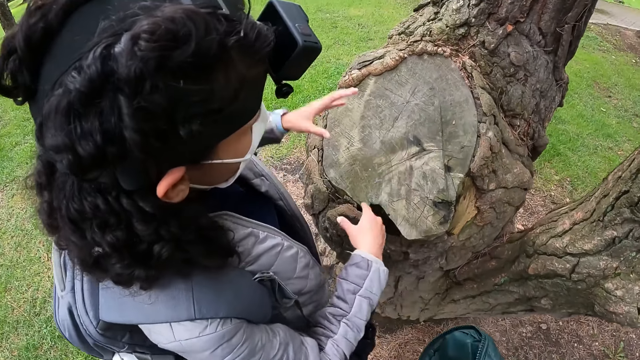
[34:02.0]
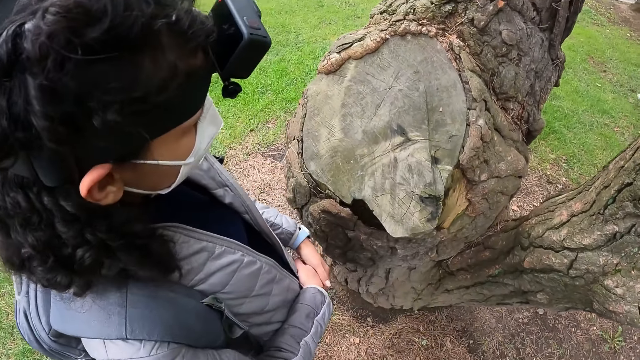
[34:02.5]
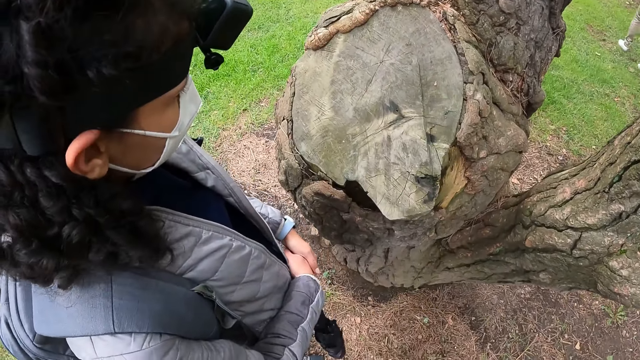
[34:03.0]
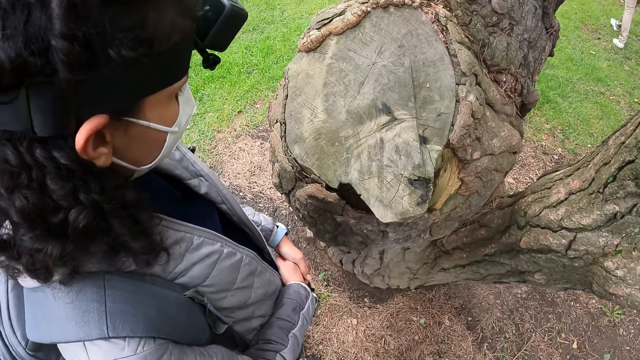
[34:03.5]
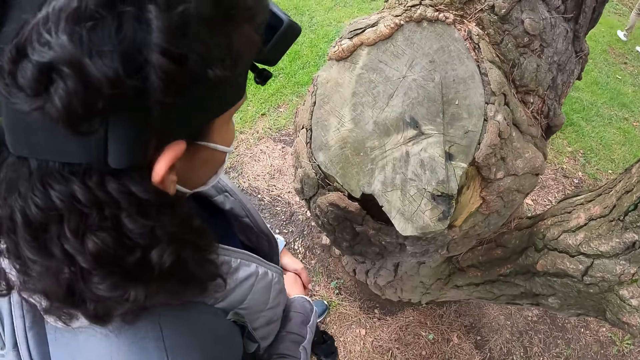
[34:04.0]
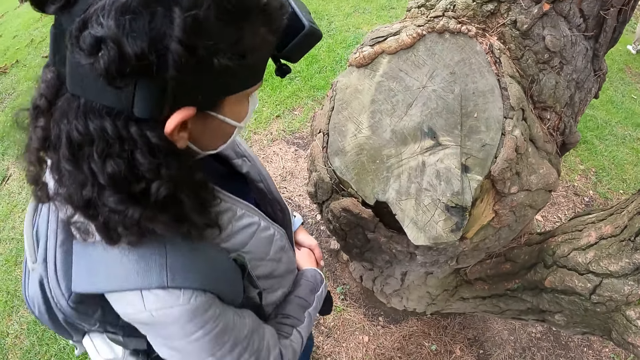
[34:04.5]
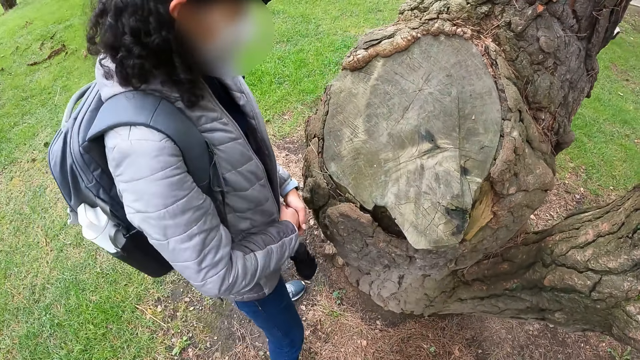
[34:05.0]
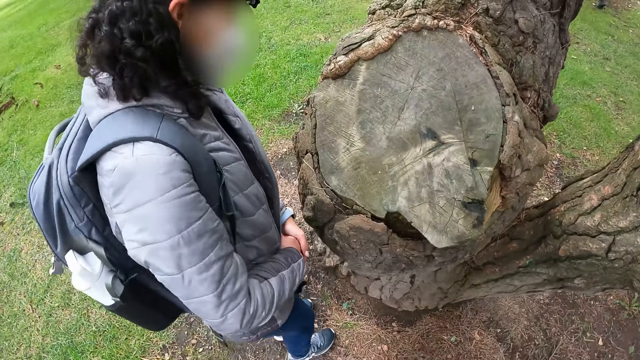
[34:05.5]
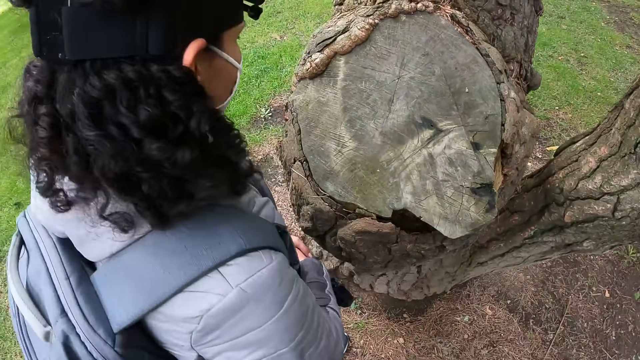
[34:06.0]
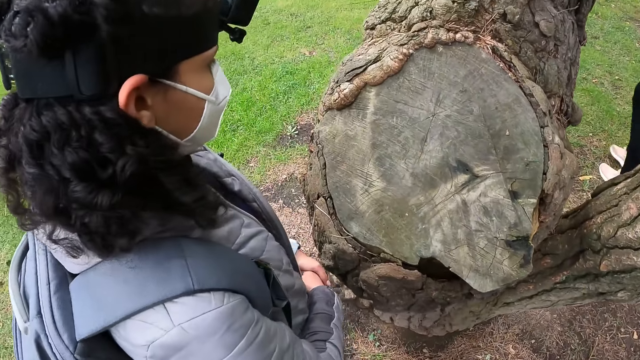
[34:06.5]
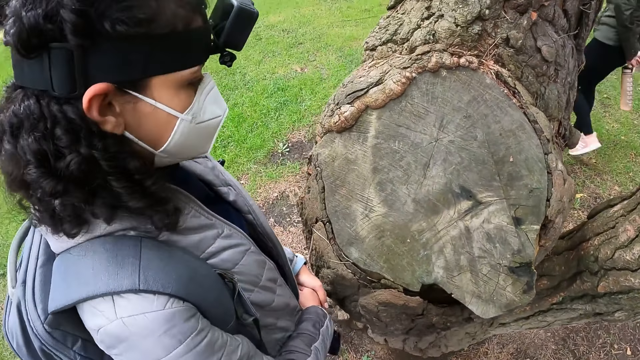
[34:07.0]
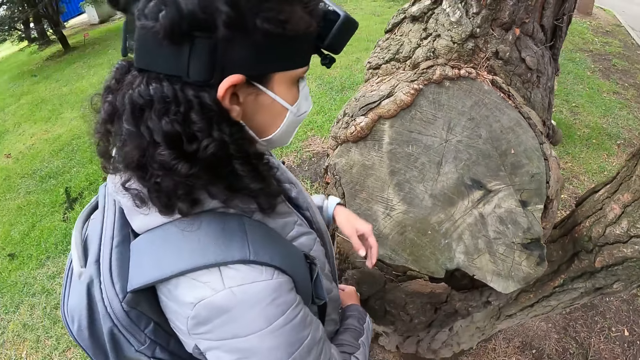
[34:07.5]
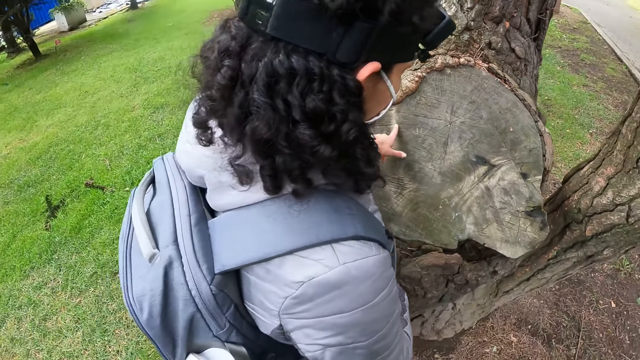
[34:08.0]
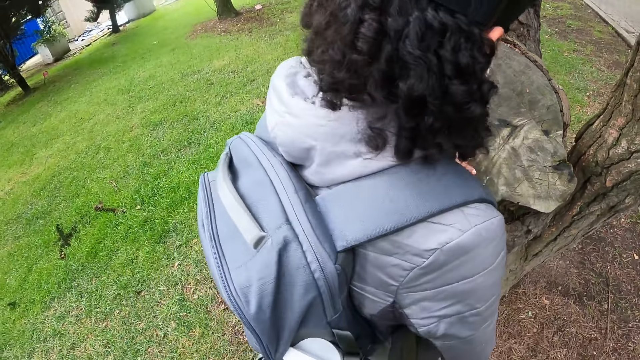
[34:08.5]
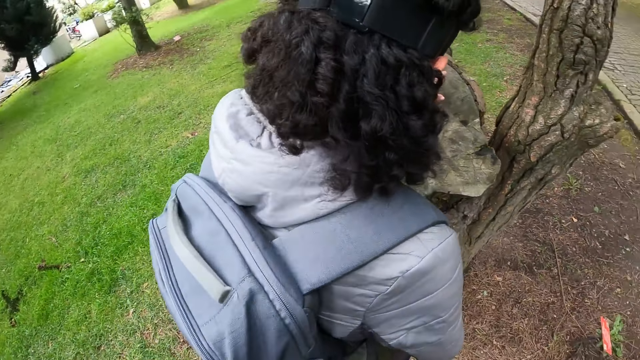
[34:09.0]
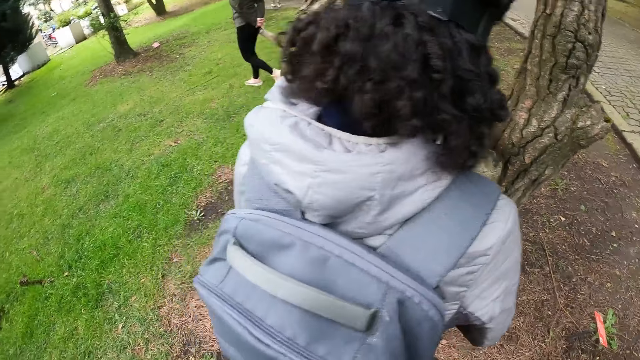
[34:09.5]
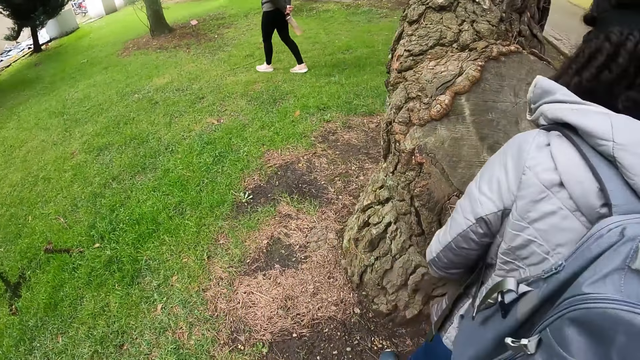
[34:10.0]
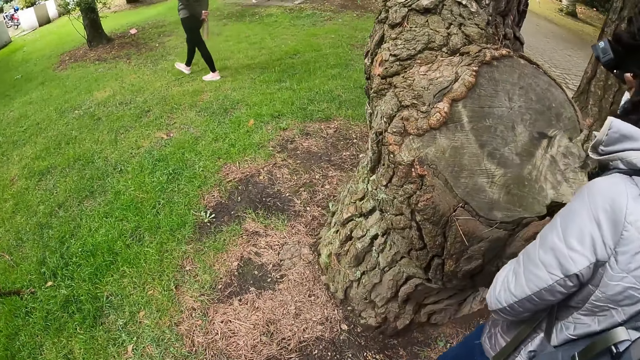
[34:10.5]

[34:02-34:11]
The camera wearer looks at the tree trunk. The woman touches the tree trunk with her left hand.

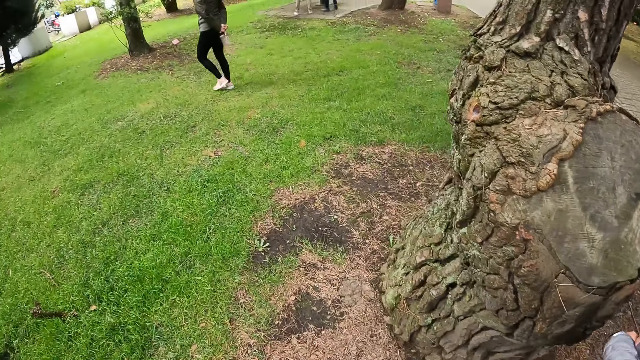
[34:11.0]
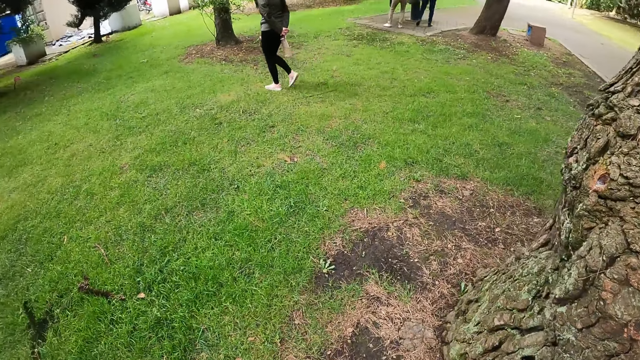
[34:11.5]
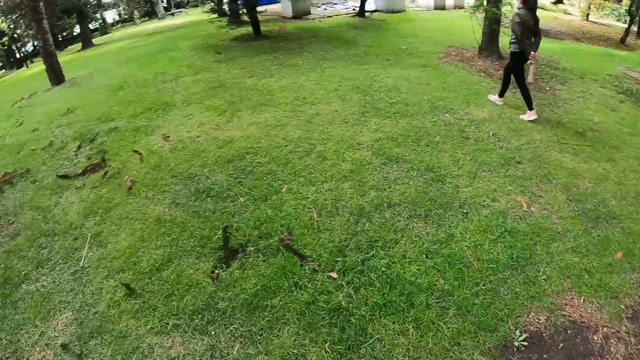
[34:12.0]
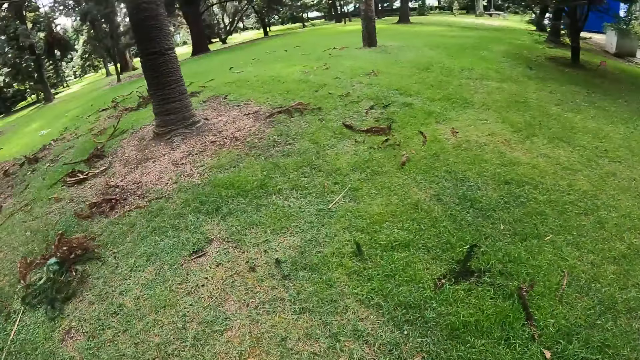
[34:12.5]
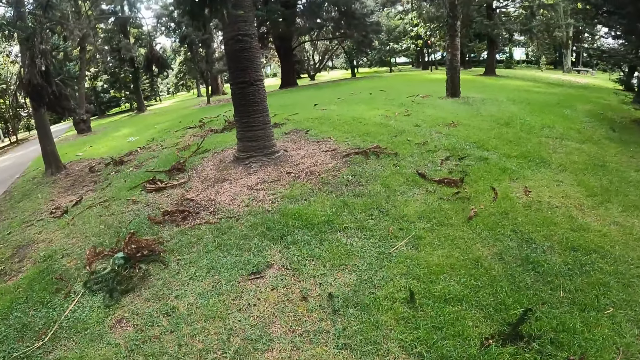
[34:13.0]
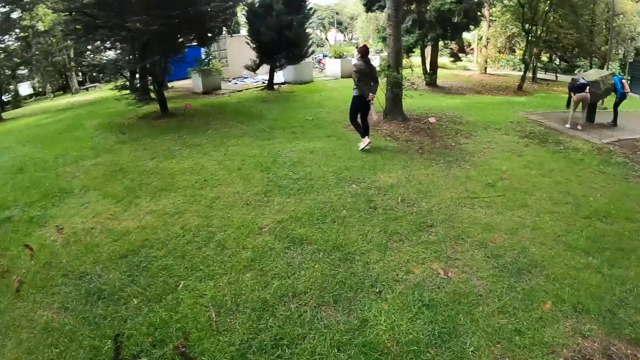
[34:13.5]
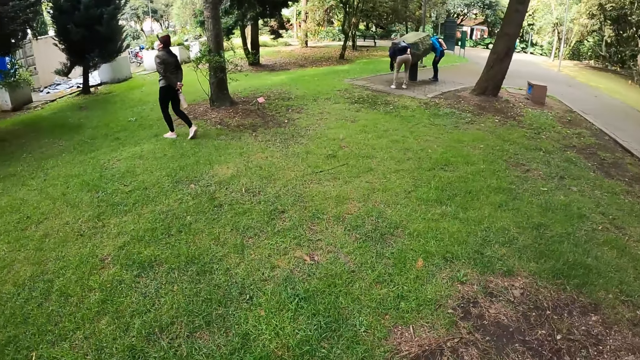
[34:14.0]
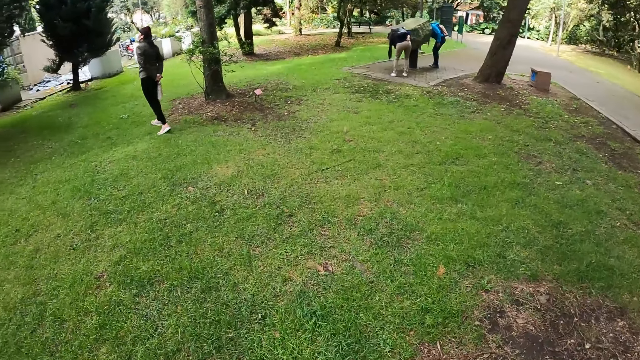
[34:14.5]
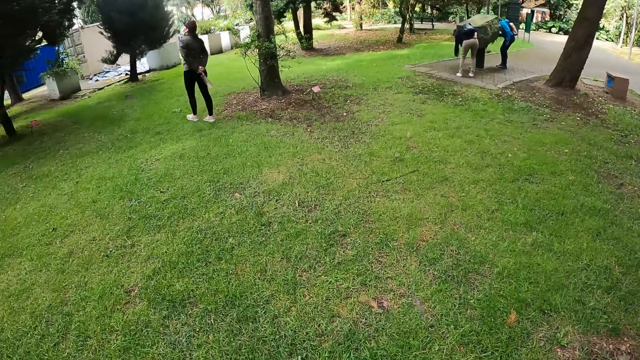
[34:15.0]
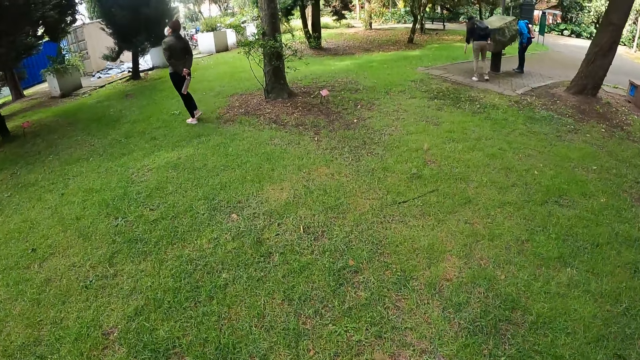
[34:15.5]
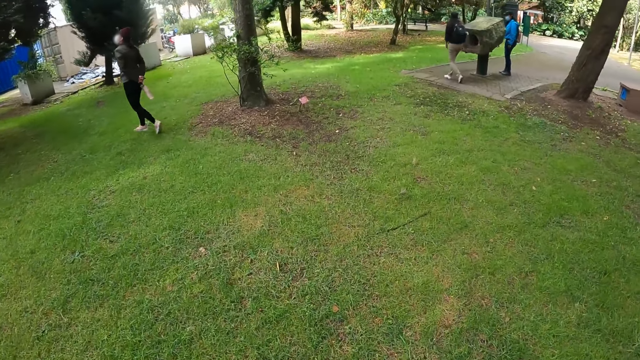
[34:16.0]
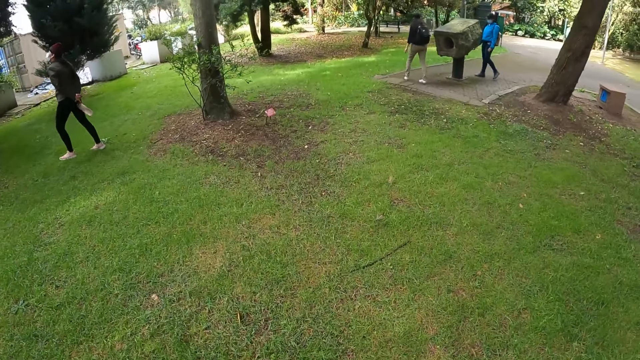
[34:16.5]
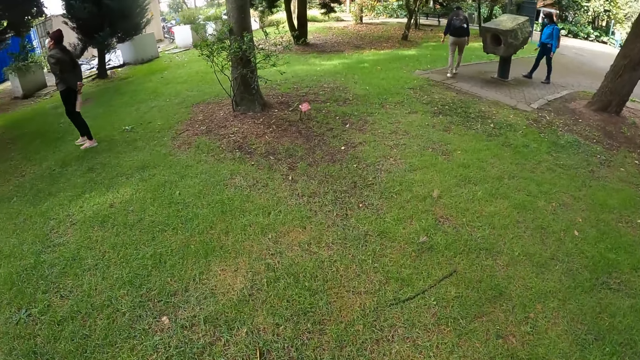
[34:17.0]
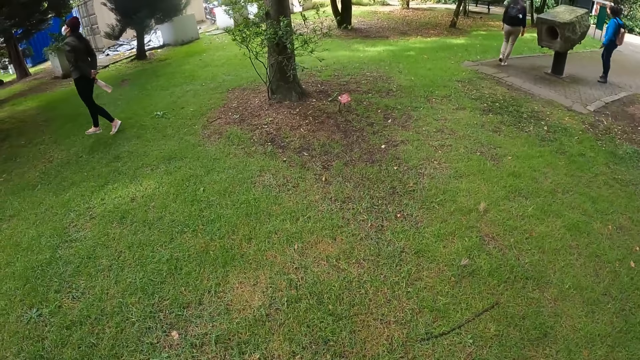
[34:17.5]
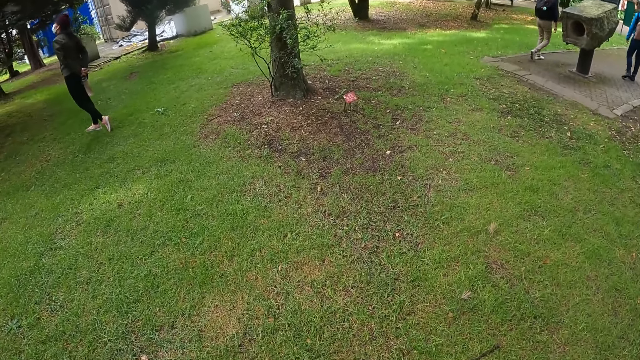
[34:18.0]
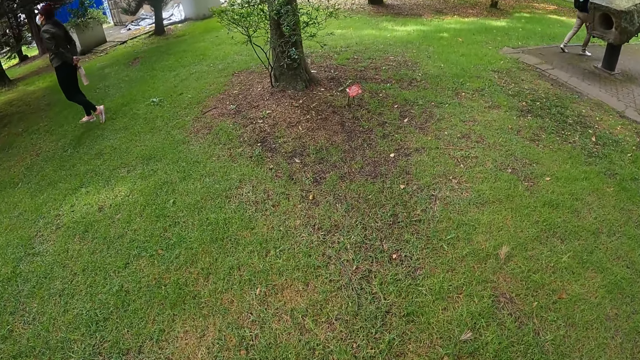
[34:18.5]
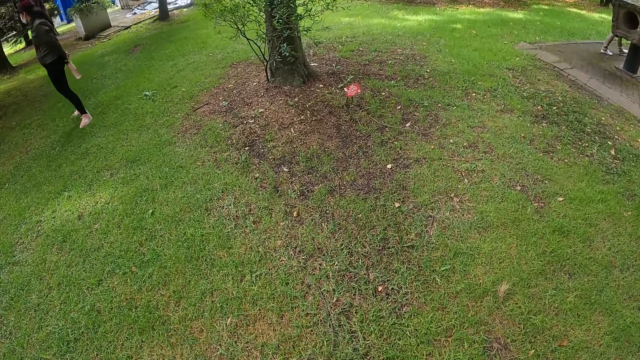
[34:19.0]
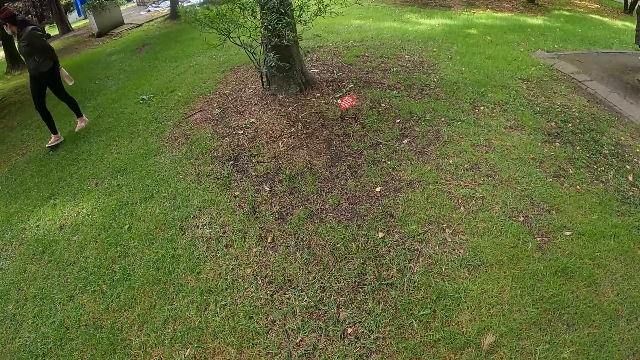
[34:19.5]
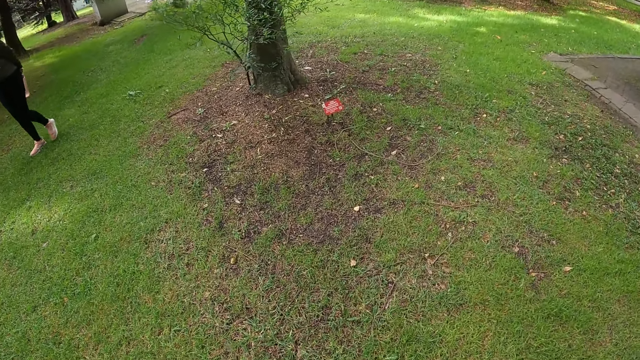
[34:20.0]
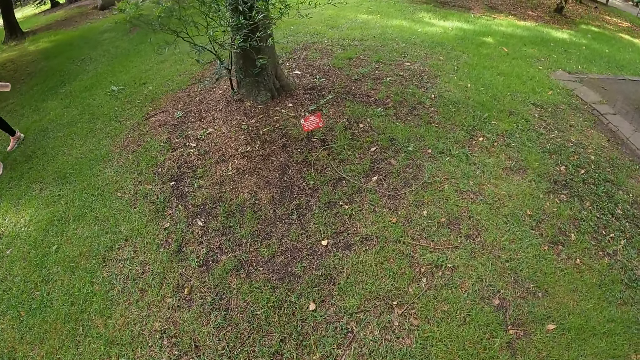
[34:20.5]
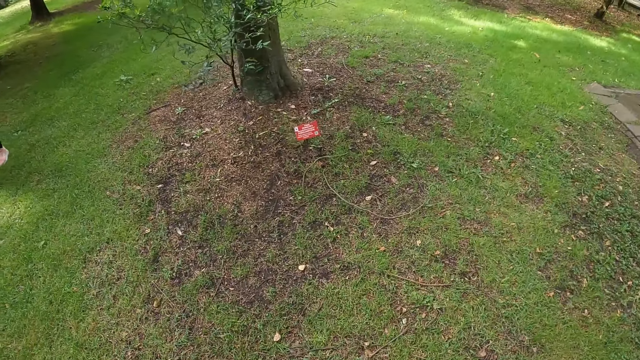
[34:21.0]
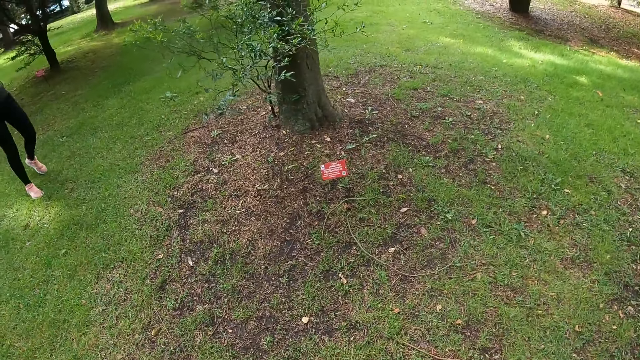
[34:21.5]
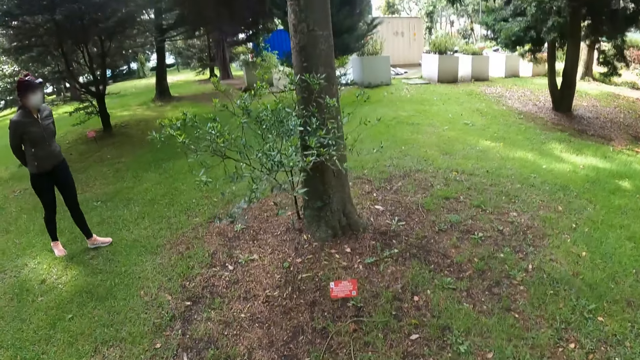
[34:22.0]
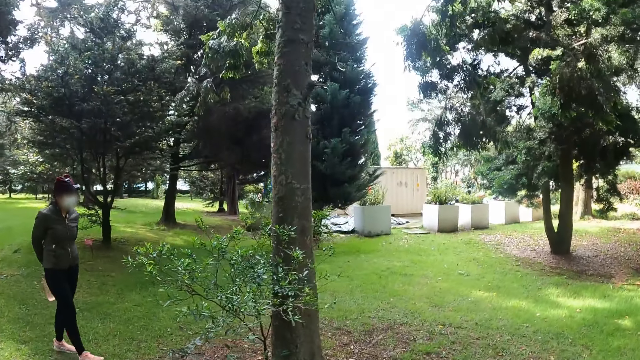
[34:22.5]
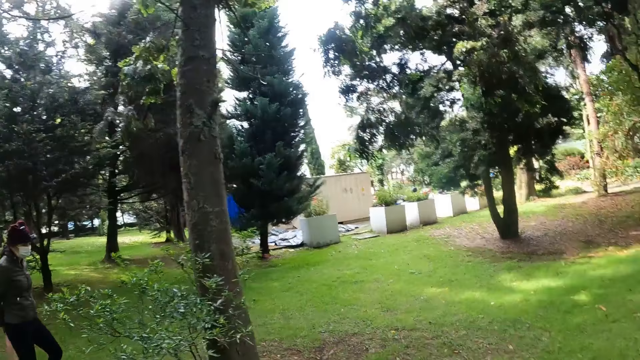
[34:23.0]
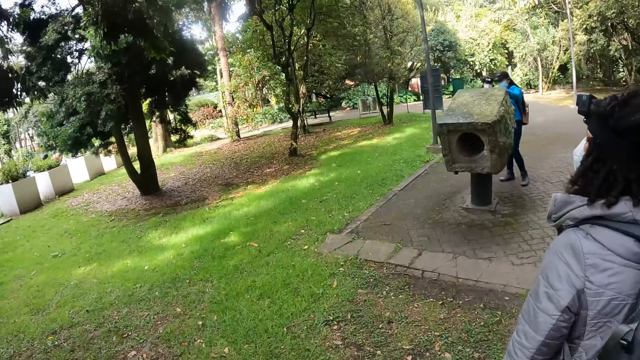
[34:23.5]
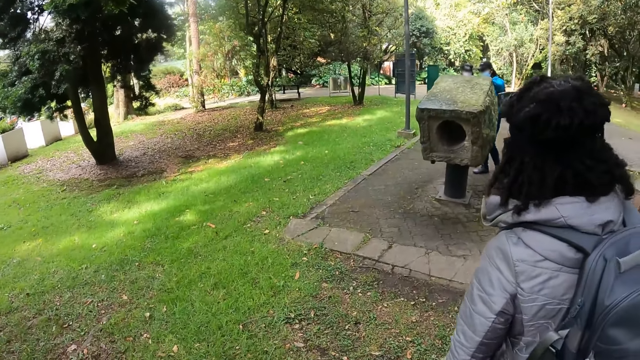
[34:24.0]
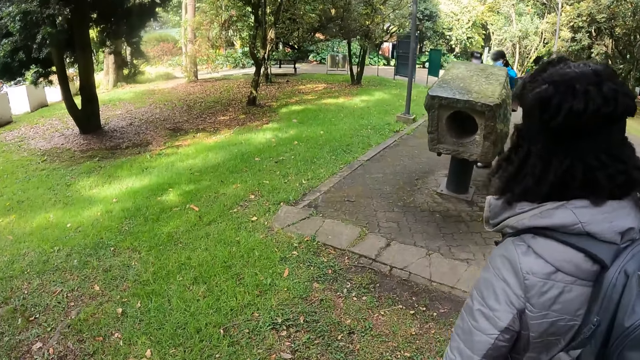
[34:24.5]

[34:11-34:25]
The camera wearer looks around. They move forward.
